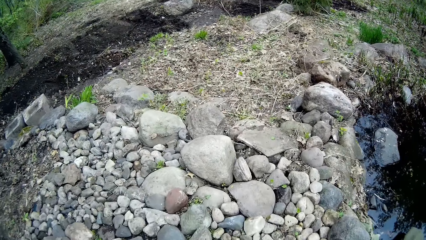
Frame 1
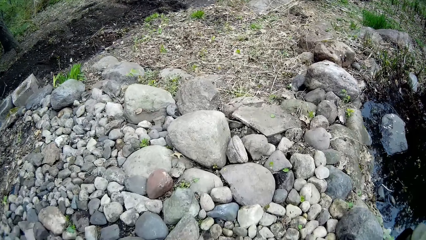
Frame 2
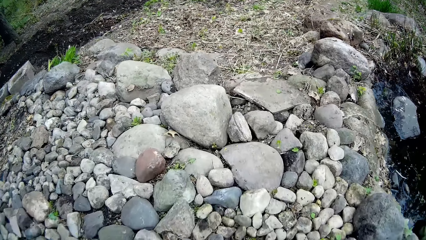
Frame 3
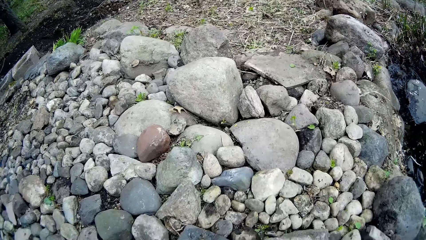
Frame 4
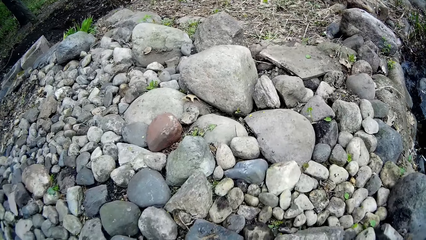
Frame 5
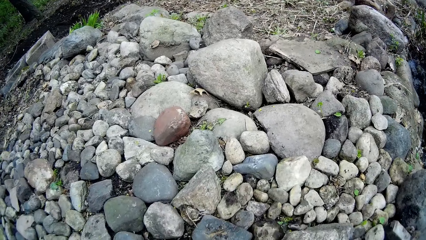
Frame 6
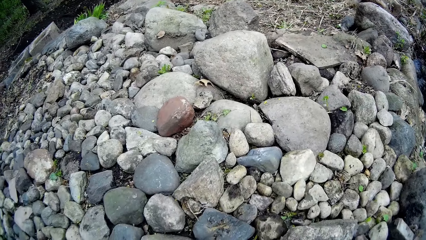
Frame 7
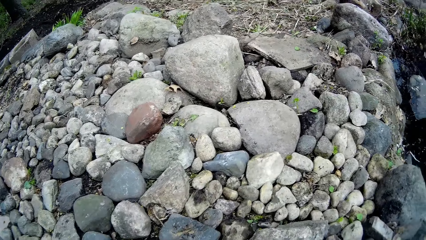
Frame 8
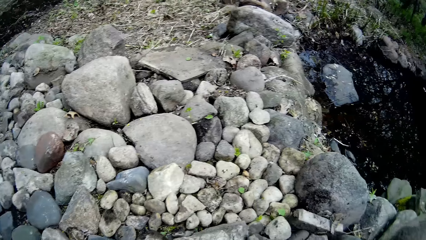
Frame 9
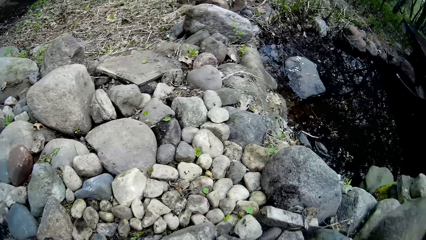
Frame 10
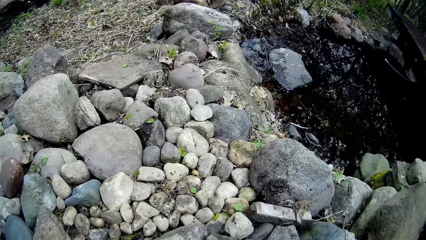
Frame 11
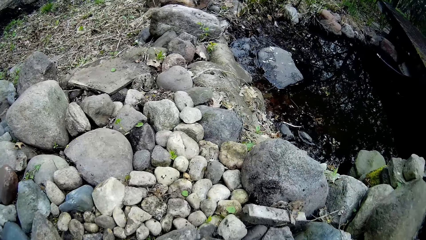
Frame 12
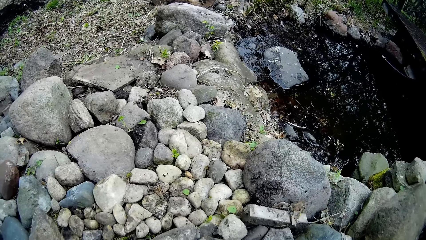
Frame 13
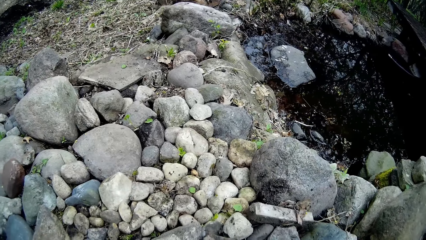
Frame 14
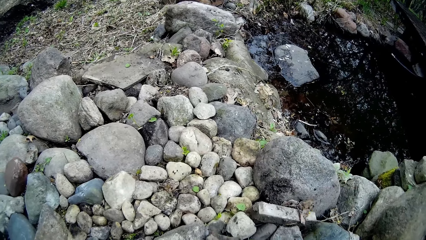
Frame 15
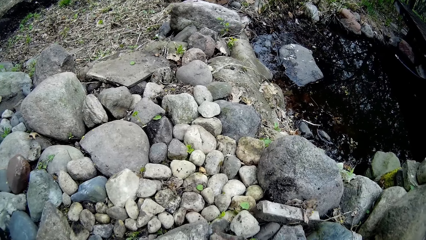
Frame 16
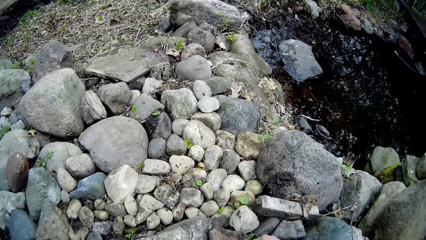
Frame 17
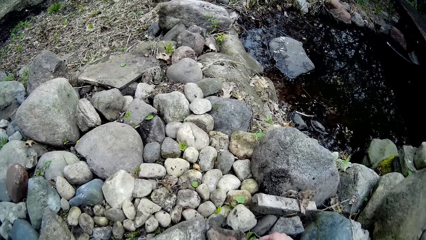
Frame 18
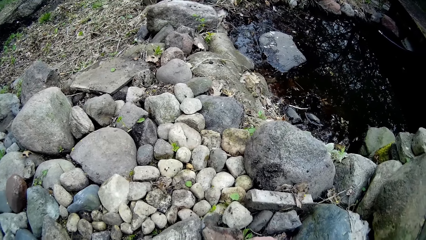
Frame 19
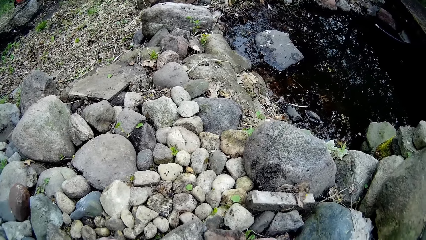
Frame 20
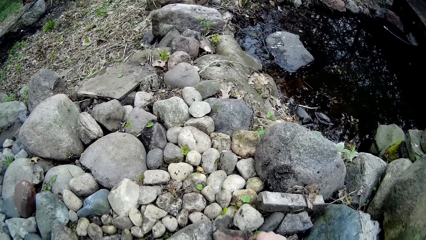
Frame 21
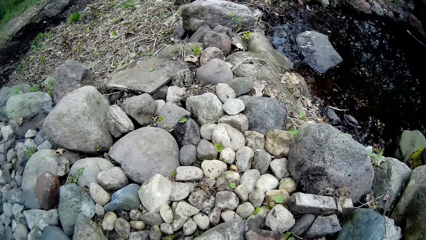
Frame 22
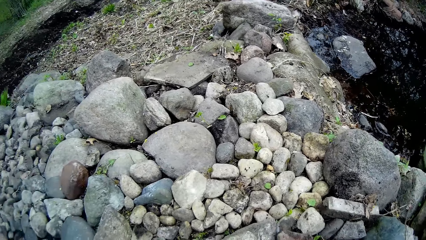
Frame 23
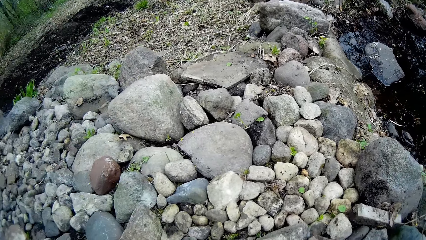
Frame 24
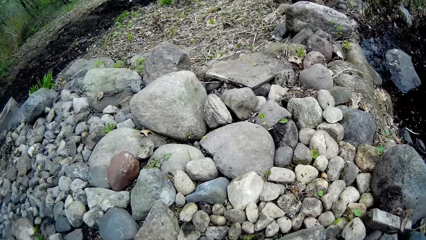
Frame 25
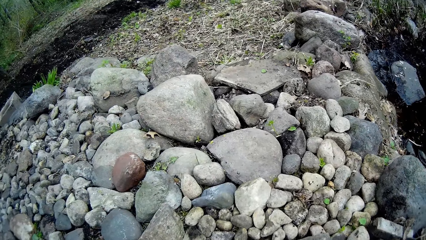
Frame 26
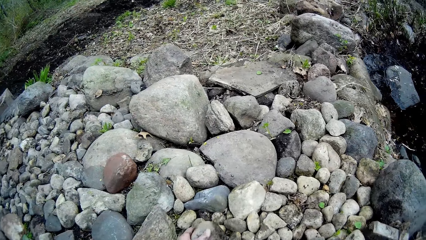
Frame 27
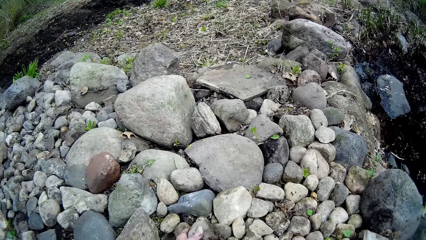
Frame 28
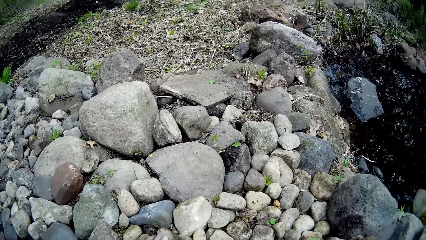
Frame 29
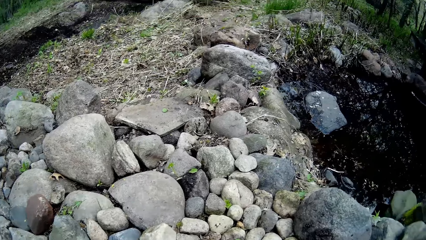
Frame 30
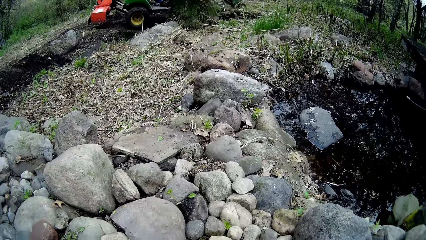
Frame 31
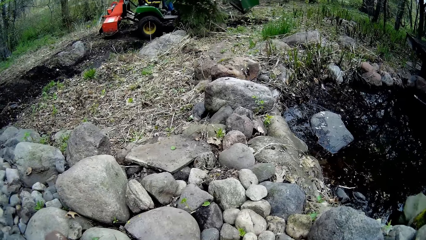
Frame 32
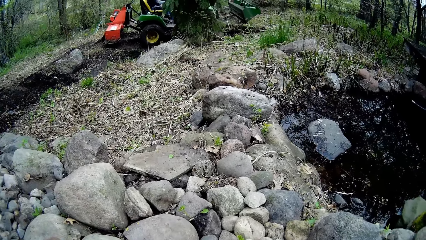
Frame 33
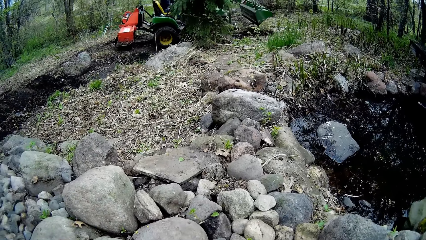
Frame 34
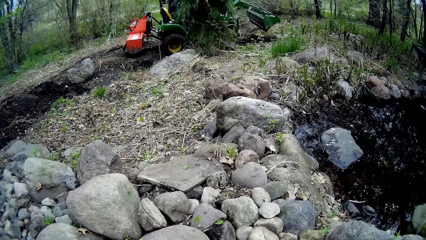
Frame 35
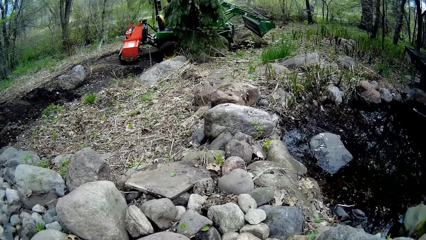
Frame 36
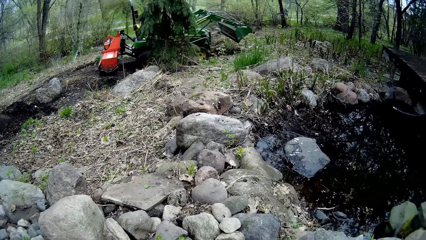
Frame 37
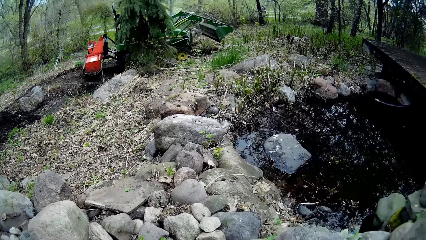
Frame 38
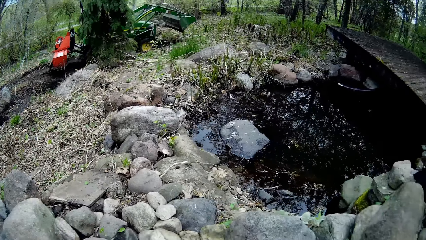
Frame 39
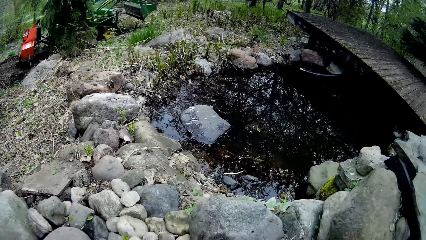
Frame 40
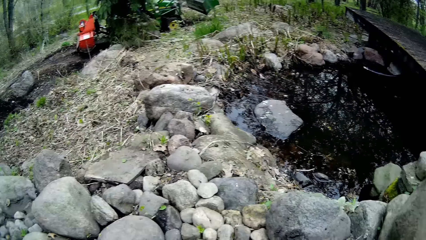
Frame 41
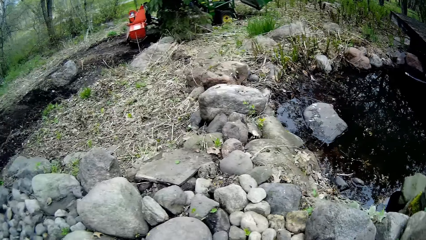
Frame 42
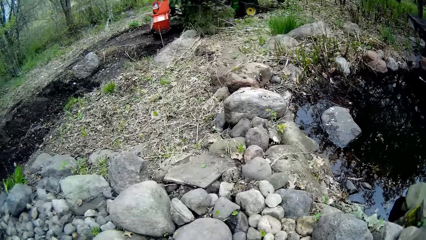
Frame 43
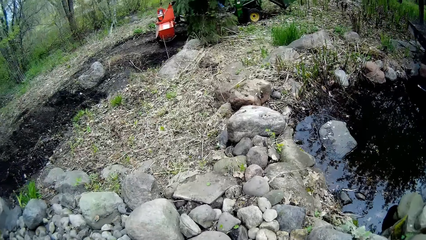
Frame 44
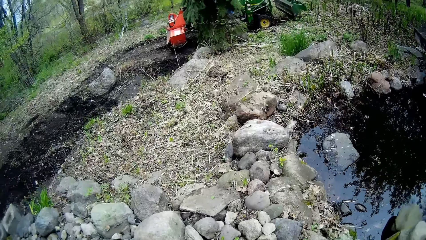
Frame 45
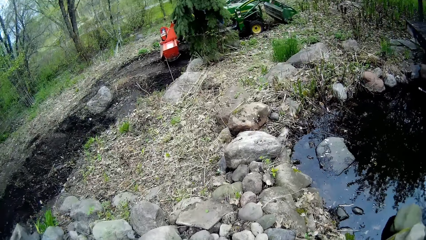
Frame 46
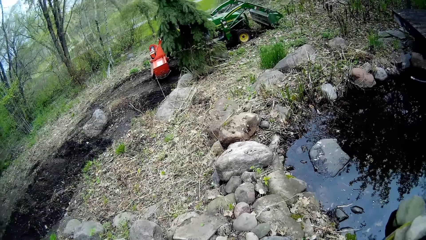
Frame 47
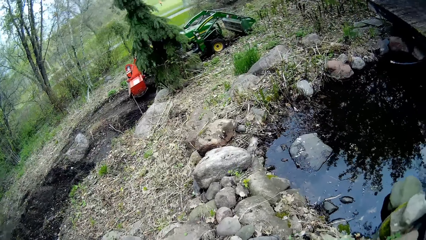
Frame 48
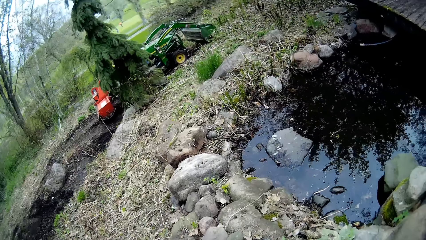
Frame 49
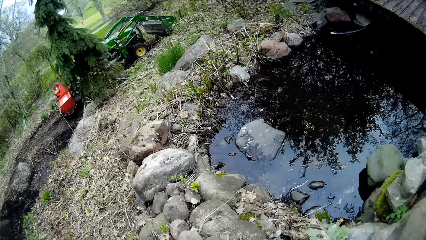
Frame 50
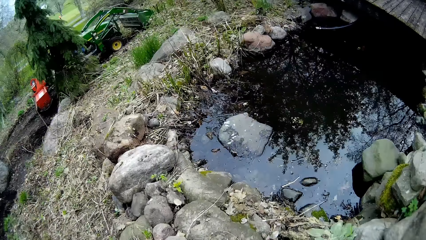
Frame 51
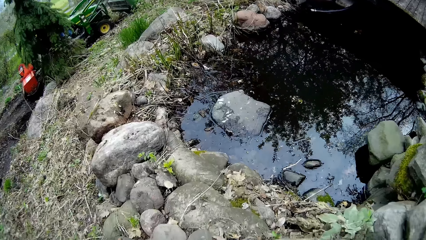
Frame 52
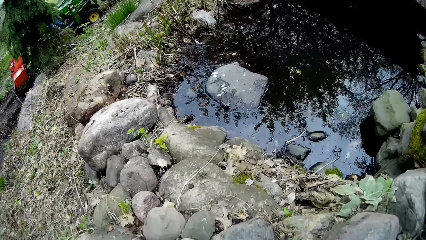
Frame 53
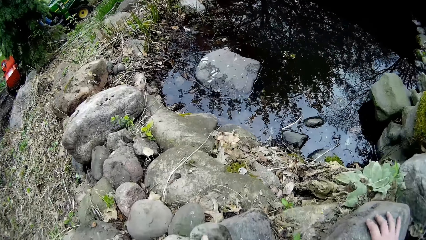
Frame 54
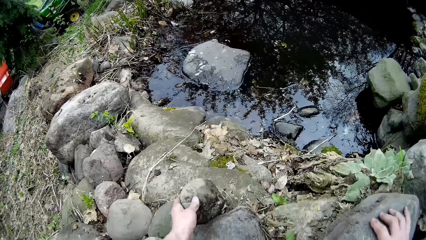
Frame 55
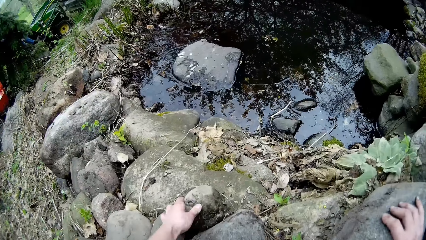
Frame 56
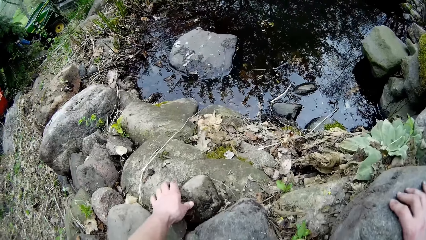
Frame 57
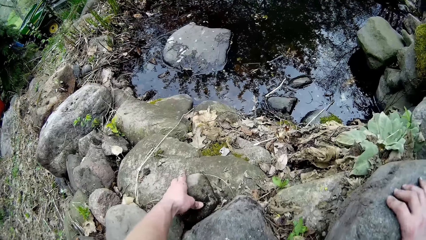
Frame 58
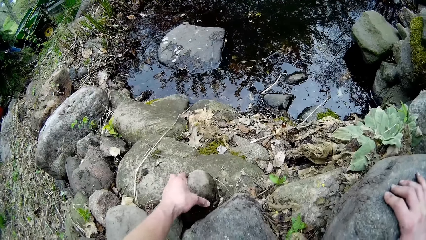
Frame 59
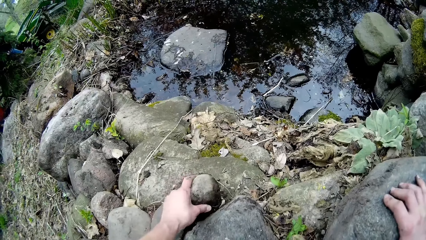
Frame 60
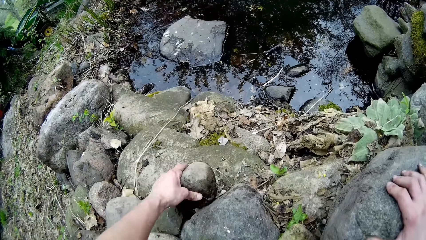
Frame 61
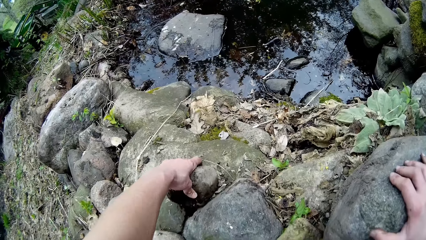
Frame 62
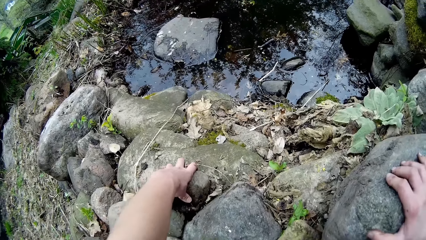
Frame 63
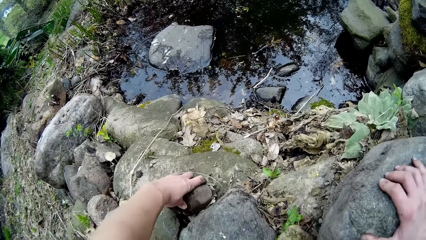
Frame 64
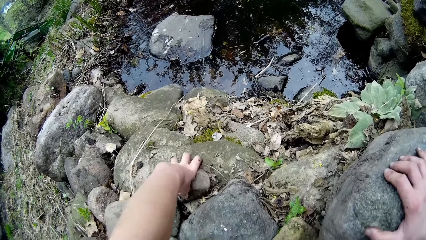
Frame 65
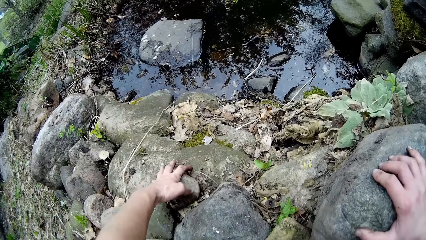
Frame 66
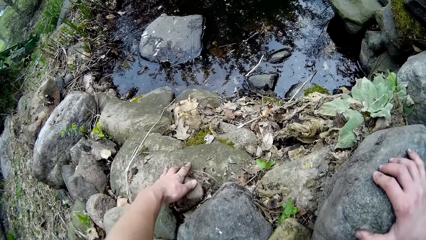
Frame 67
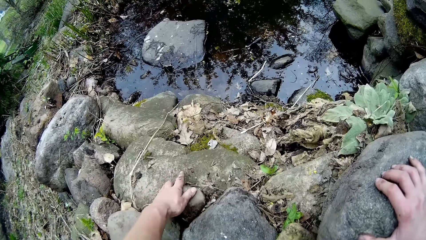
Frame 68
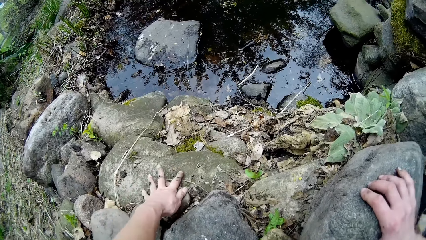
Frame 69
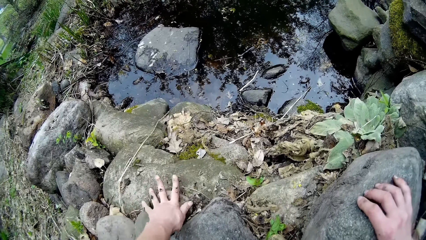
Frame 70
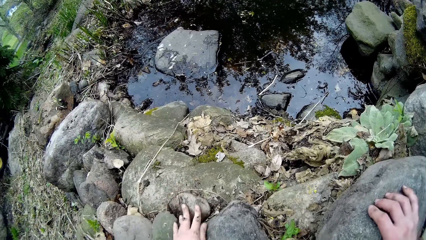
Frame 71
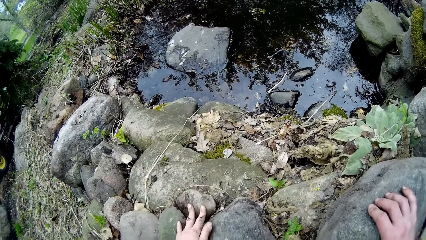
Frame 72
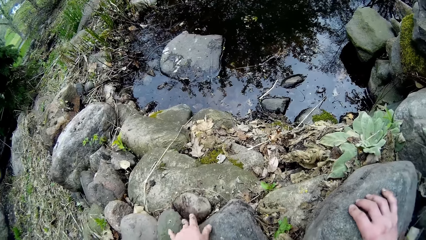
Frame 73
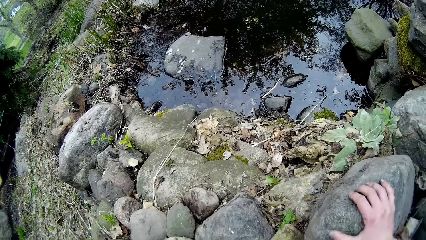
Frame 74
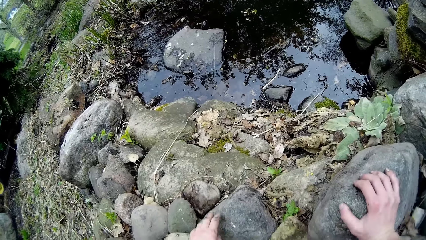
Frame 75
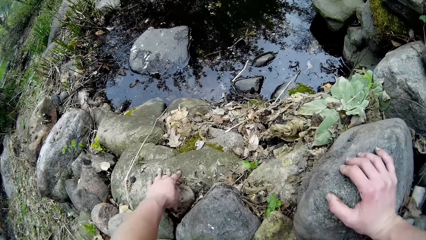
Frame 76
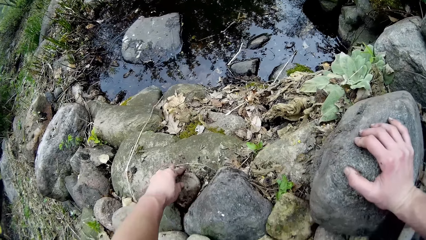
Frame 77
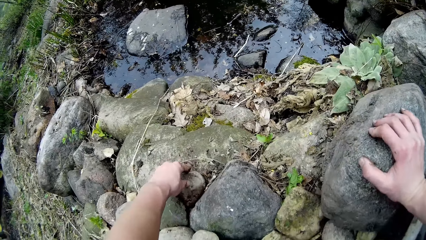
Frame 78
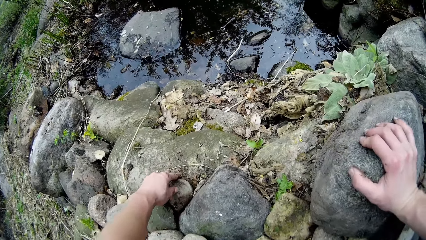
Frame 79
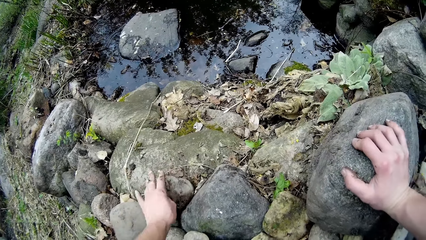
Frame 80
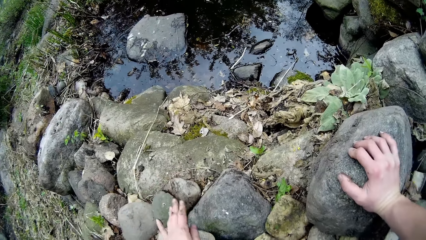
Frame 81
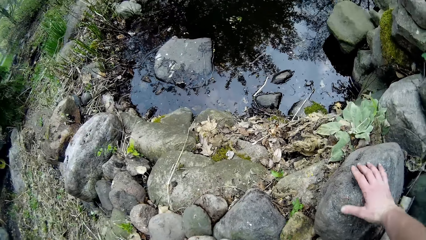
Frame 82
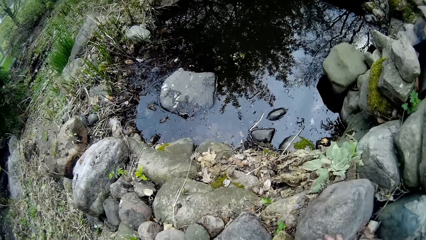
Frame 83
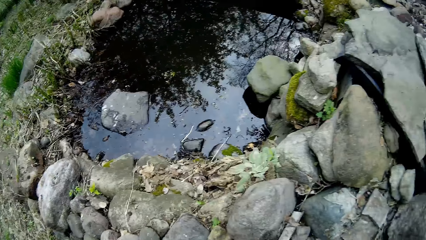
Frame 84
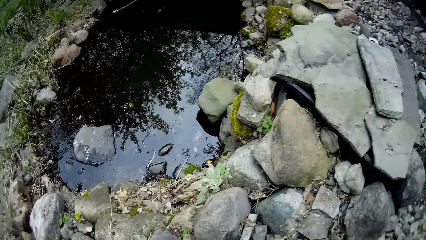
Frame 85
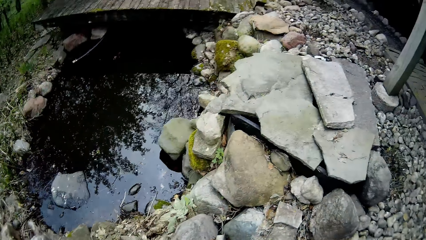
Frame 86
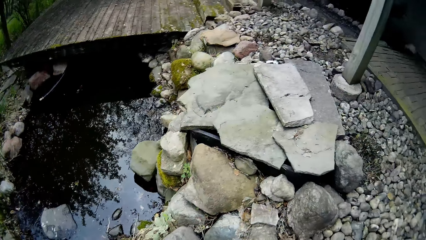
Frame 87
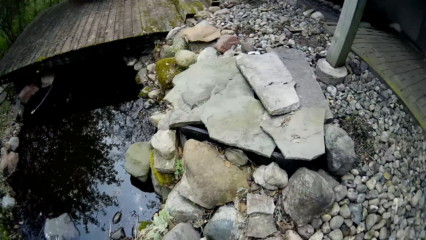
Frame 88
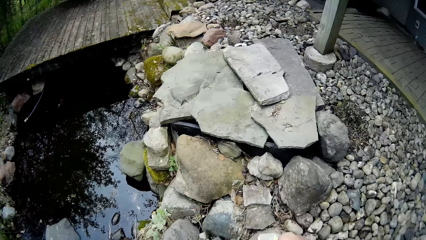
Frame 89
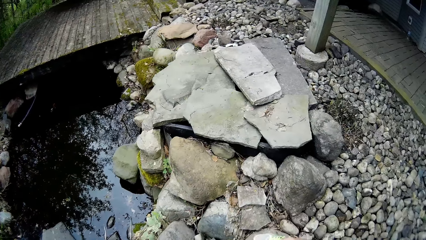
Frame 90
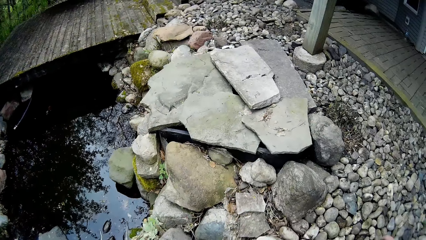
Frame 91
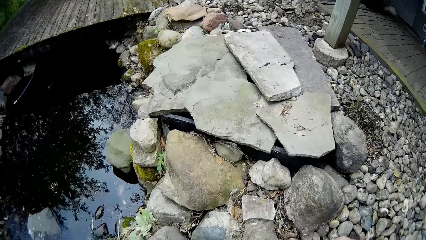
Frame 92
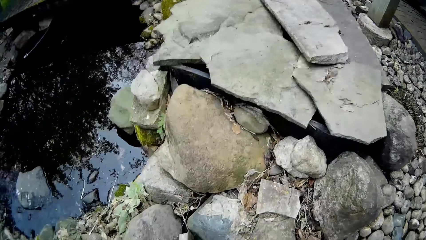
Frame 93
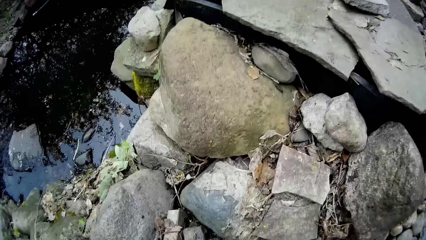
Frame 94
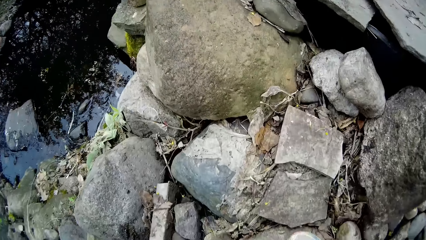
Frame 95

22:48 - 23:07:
The camera wearer arranges the pieces of rock on the ground with his hands. He puts a stone on a rock.
